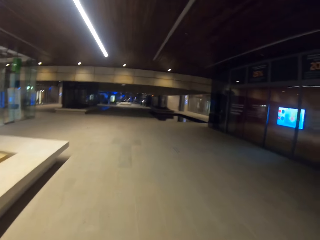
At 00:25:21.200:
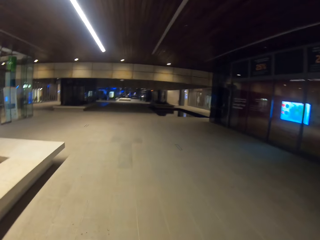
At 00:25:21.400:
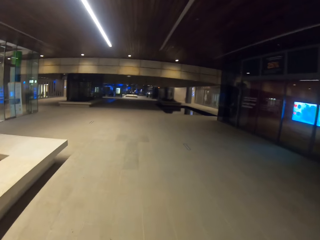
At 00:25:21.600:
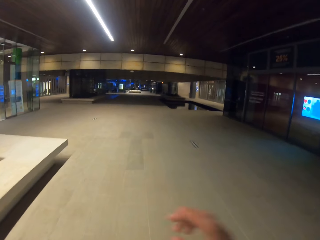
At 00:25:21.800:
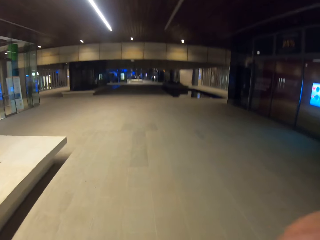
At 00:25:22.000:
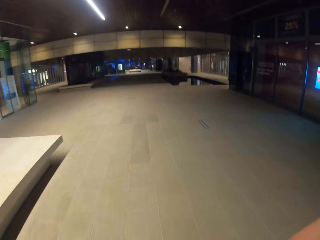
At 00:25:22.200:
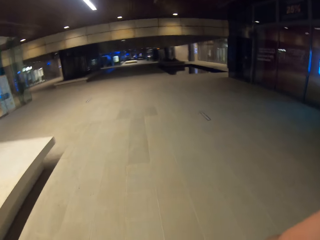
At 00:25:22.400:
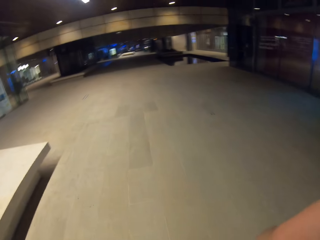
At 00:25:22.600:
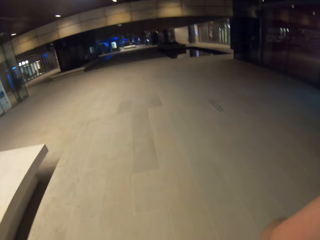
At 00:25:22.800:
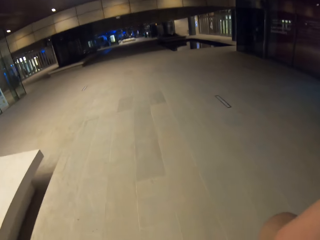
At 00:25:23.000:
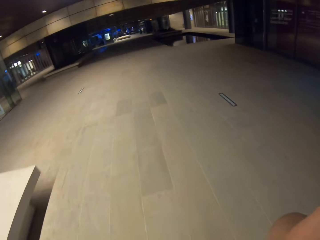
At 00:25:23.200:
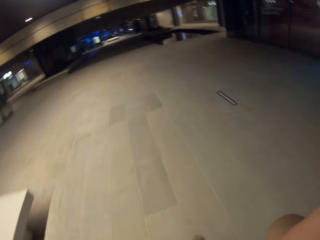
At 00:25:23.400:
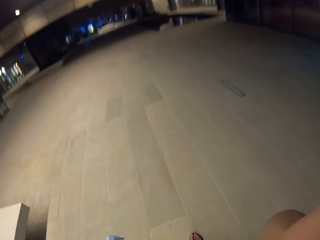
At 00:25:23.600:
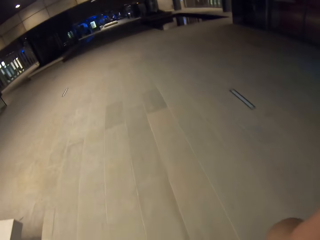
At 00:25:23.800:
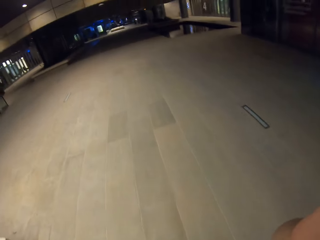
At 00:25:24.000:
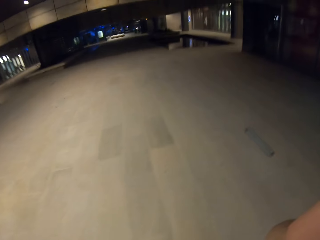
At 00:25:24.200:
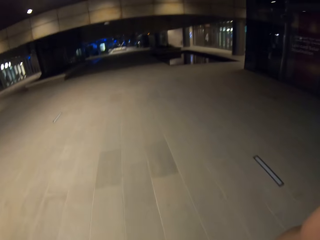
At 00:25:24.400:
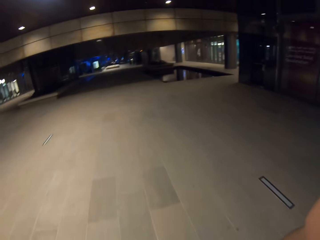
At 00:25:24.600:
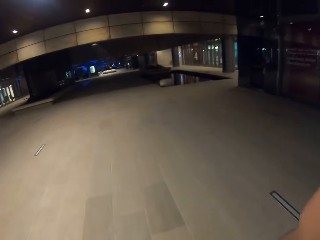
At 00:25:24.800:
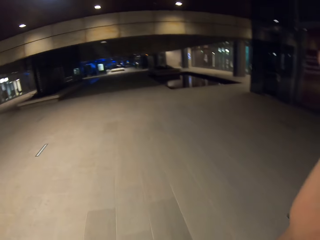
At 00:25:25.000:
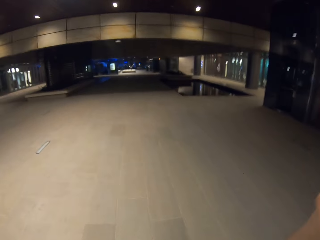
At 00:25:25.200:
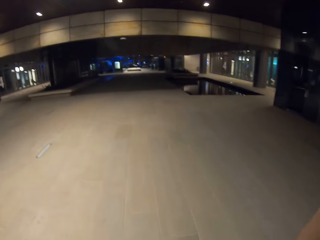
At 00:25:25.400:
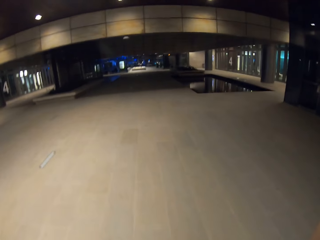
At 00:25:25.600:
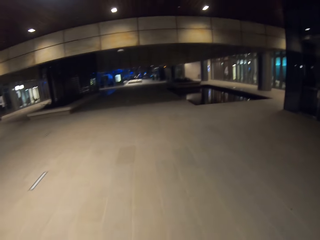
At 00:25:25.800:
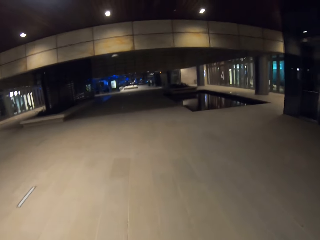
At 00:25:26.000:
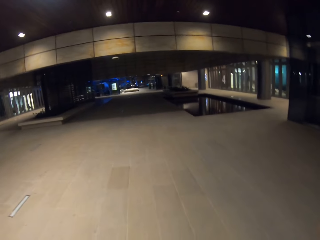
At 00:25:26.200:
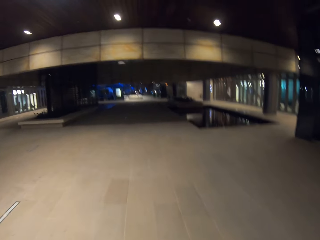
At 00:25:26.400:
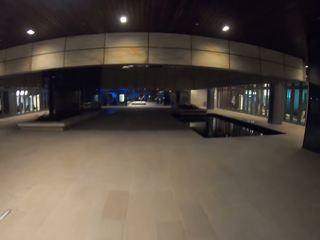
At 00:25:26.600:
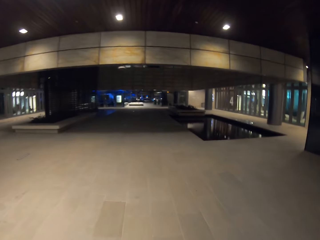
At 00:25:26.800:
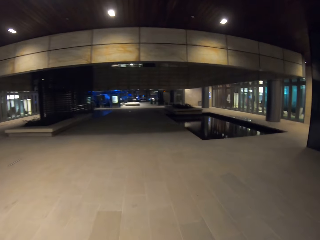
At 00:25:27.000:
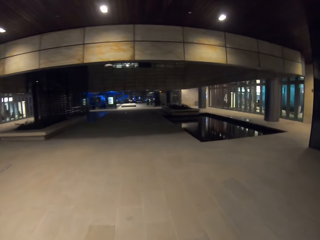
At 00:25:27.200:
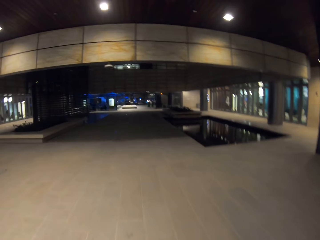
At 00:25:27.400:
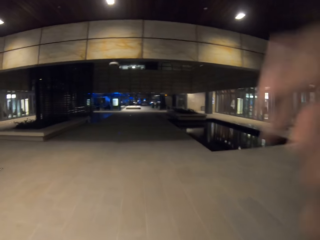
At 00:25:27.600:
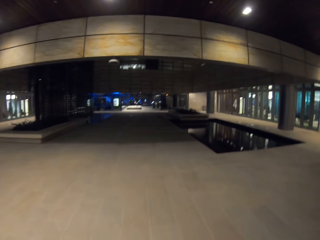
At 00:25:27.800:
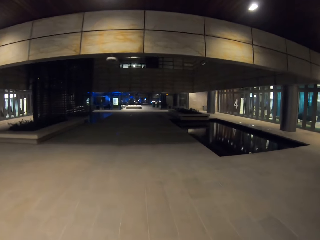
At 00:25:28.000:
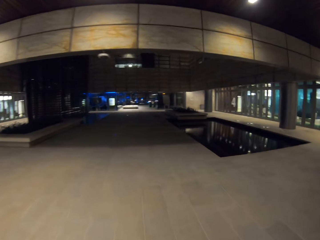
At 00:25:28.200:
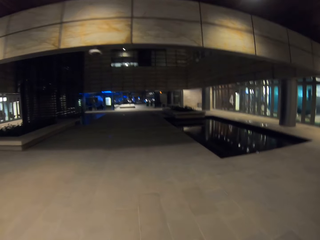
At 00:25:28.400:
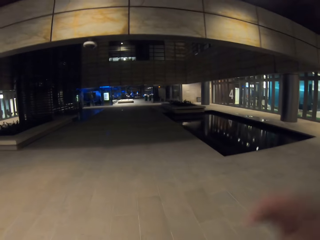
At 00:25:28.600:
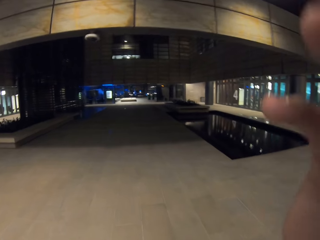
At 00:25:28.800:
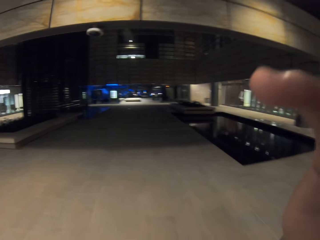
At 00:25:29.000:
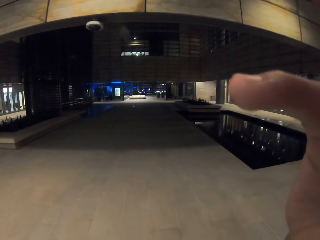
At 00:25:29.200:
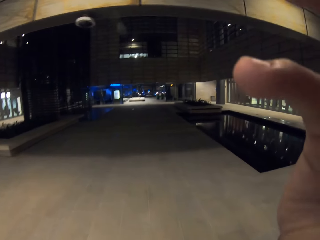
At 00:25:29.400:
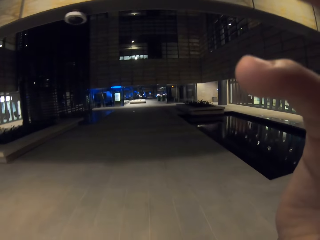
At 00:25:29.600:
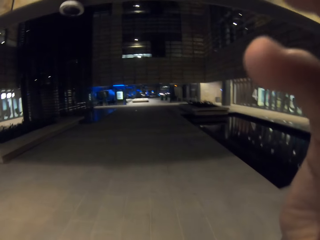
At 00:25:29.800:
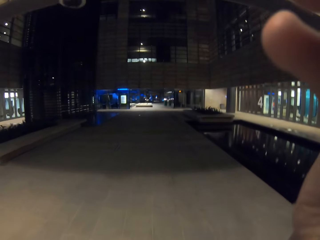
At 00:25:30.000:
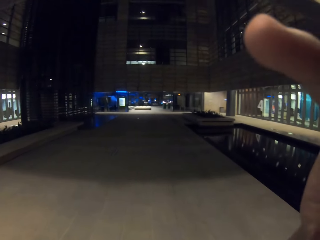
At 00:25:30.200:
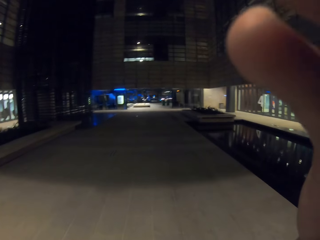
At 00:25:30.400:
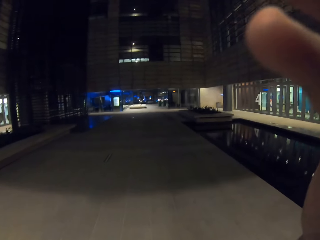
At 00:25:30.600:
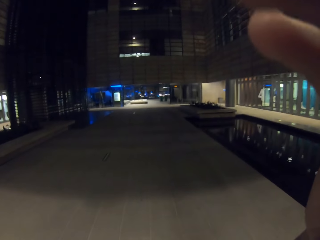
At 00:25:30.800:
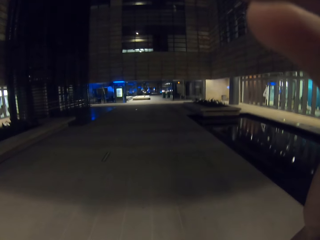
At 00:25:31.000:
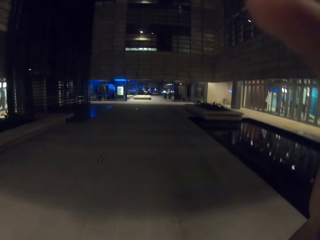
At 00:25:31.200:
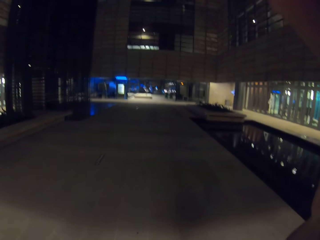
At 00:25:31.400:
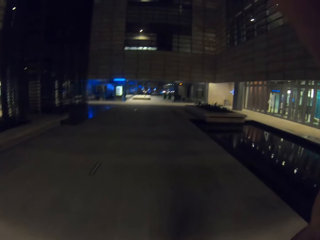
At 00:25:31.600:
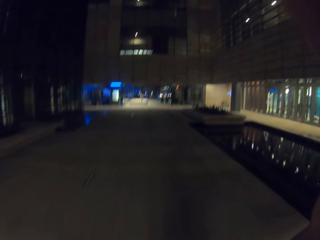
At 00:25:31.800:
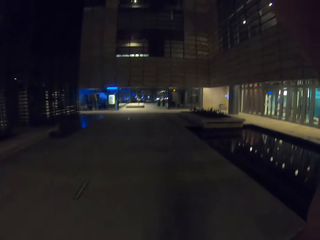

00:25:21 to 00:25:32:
The camera wearer lifts up his right hand. He puts down his right hand. He adjusts the camera and lifts up his right hand.

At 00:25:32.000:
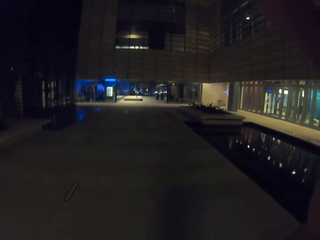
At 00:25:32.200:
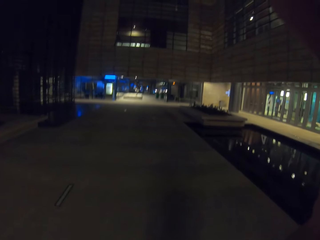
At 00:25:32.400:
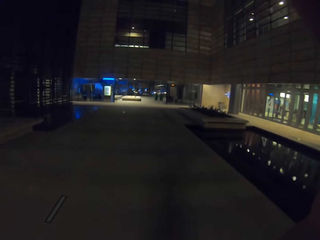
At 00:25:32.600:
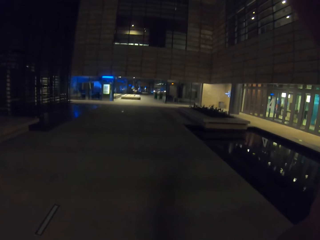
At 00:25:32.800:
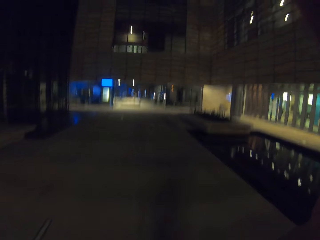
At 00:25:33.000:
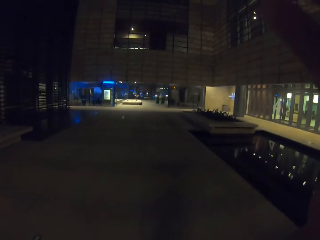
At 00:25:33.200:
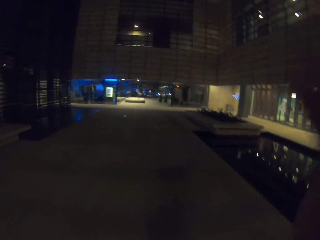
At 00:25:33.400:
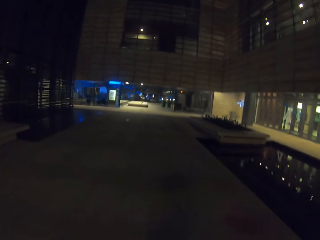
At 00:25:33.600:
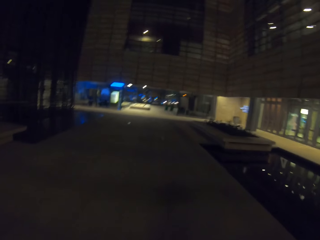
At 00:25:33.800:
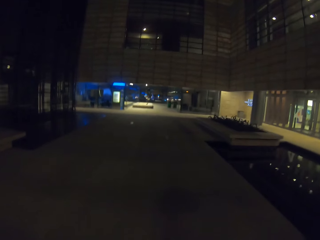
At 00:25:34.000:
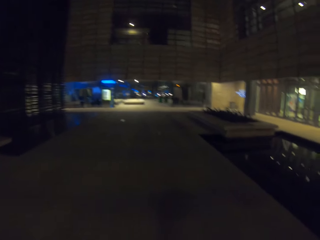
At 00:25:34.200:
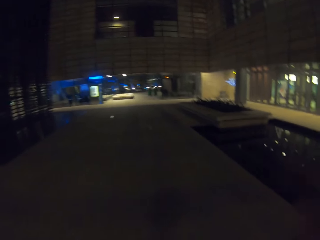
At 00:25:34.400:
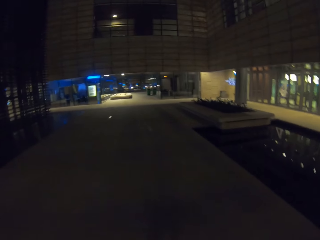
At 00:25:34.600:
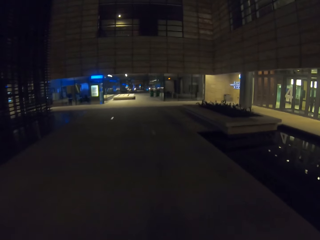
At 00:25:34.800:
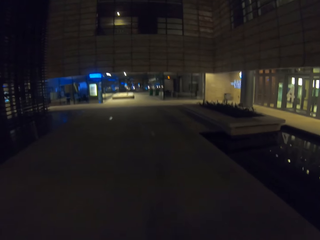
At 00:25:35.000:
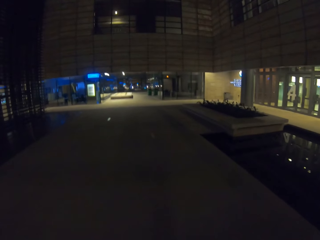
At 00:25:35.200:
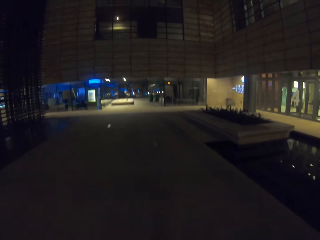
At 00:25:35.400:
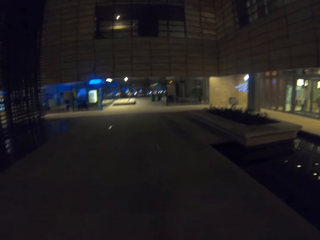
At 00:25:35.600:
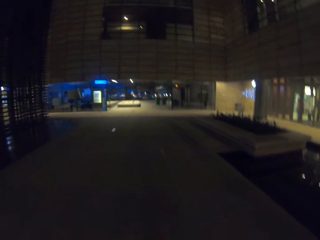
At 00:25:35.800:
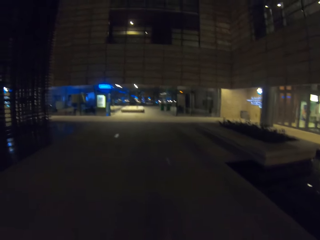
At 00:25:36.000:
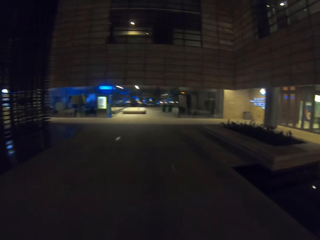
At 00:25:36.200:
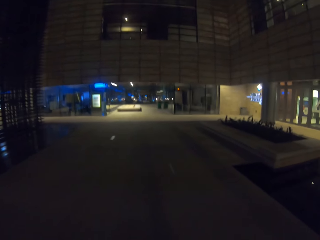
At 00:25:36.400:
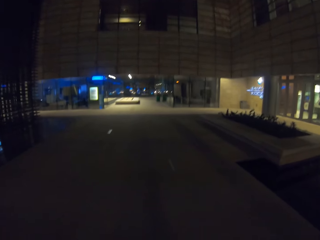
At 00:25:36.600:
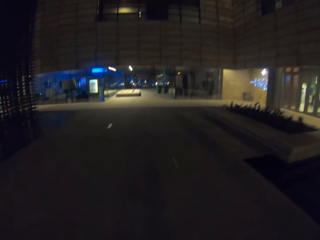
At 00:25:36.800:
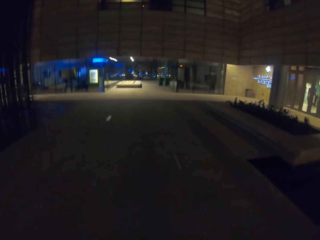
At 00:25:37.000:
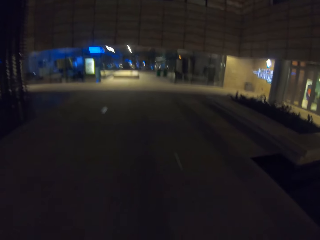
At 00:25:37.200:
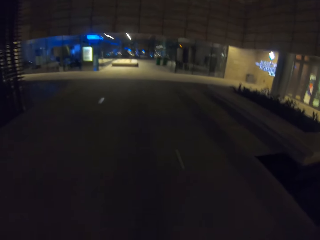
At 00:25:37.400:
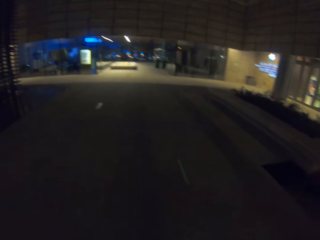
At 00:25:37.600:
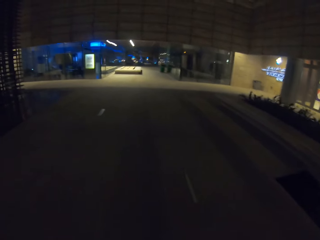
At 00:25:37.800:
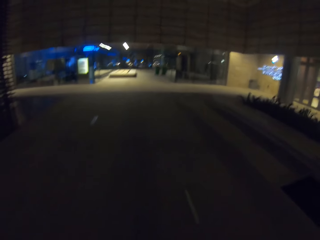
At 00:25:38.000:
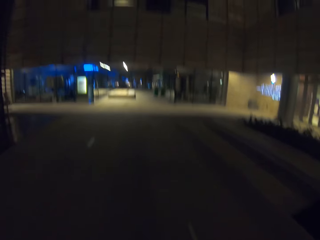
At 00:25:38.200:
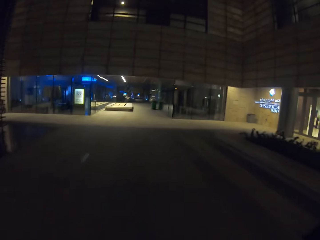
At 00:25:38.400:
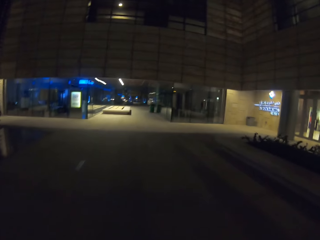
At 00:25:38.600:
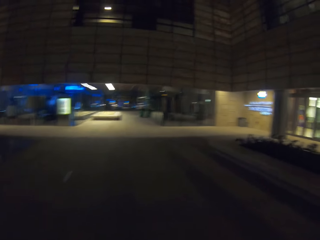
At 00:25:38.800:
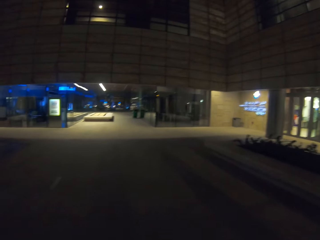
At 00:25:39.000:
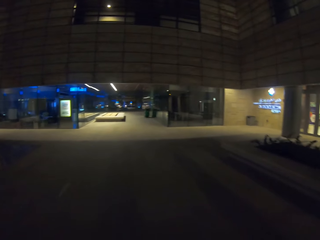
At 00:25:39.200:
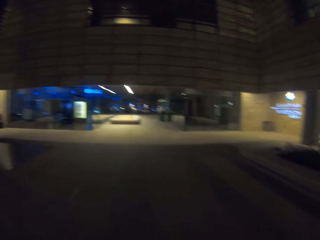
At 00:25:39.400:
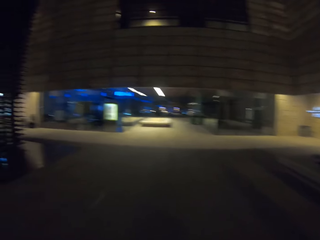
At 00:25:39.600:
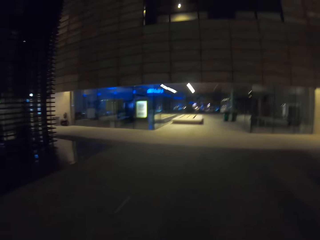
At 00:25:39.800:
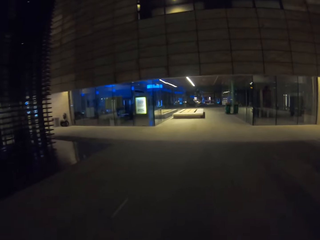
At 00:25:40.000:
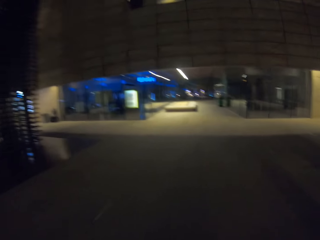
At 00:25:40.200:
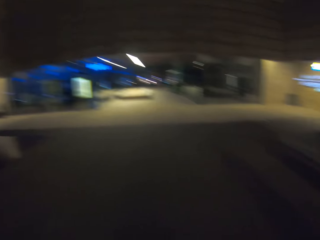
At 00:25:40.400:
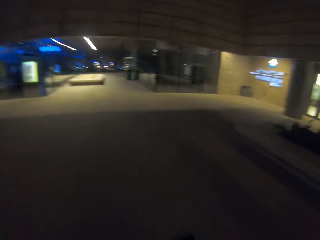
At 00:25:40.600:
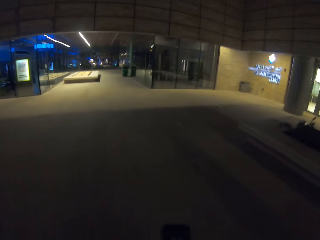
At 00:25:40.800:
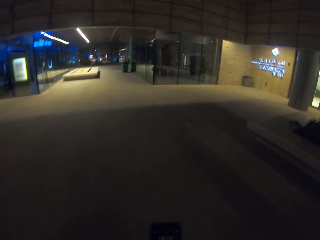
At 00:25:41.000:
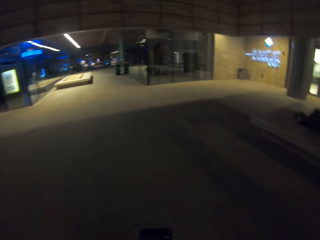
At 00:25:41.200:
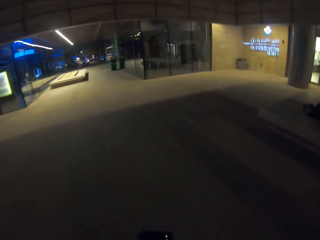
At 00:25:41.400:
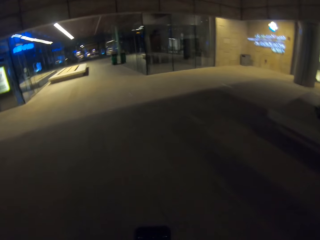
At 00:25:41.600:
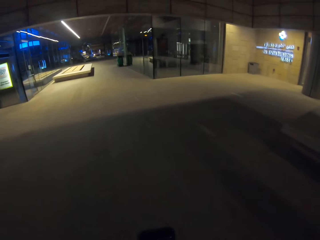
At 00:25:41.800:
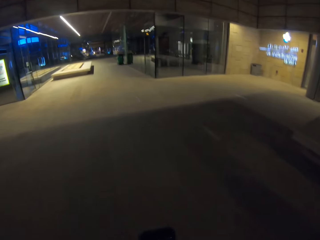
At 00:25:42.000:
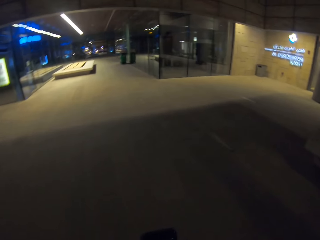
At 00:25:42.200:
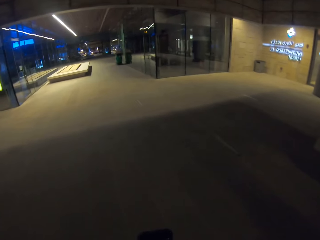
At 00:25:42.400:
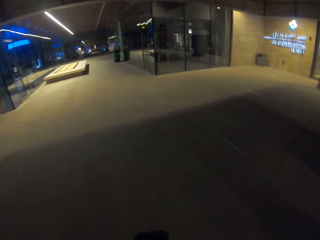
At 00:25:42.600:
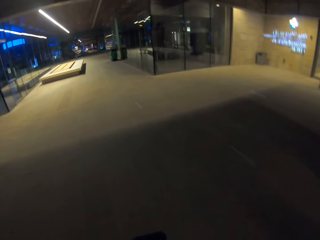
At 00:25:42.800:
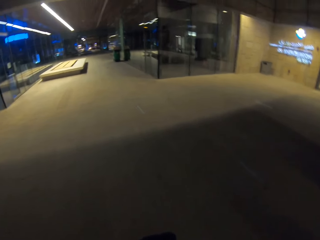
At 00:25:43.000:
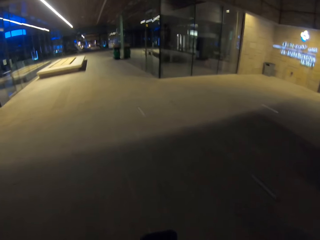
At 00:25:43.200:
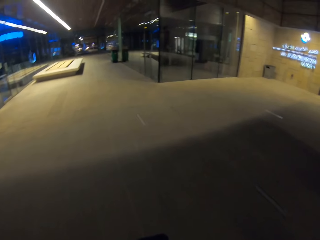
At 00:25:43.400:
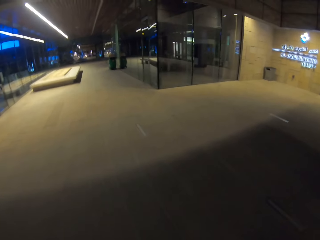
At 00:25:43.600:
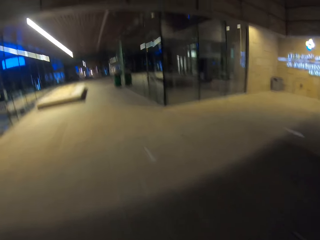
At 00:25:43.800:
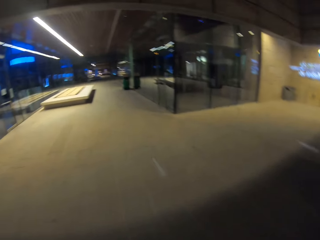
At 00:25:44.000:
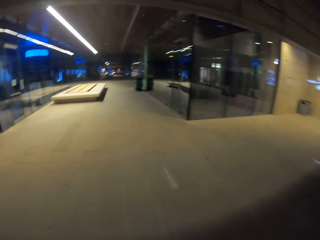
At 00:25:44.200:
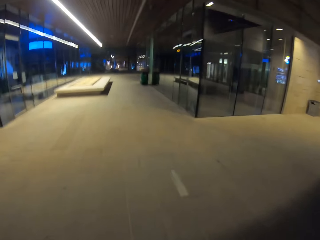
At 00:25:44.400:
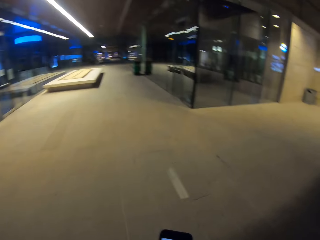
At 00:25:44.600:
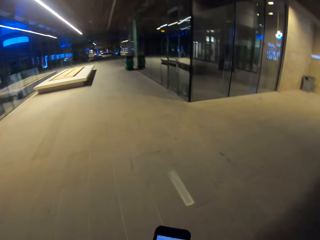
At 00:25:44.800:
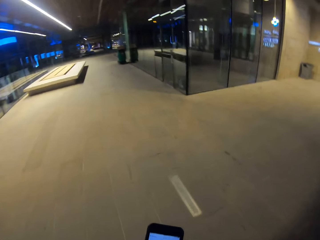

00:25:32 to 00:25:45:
The camera wearer lowers a hand.
